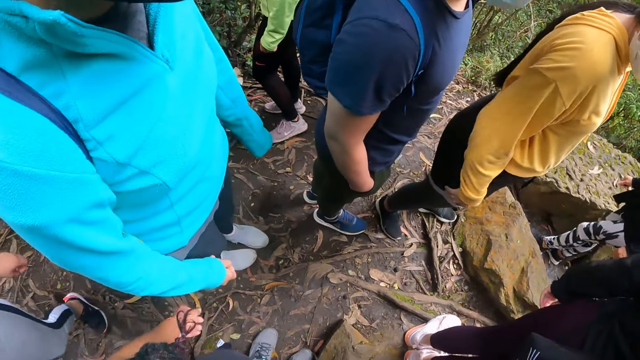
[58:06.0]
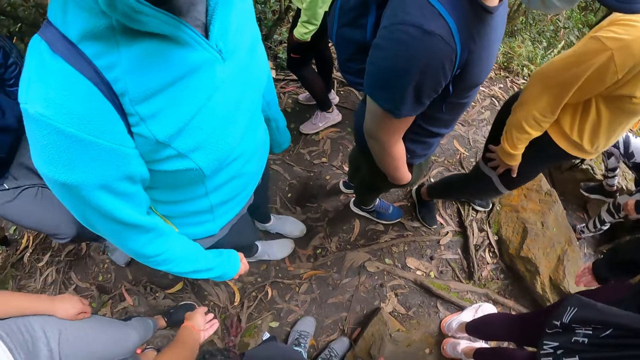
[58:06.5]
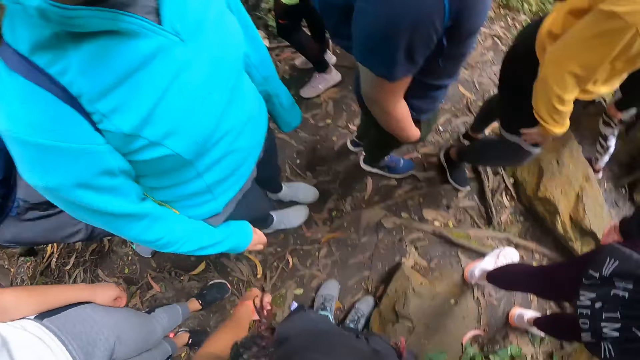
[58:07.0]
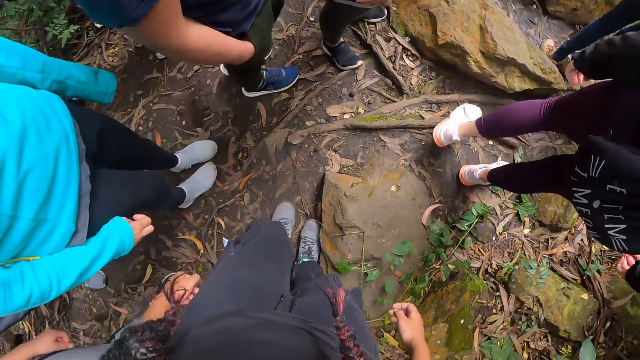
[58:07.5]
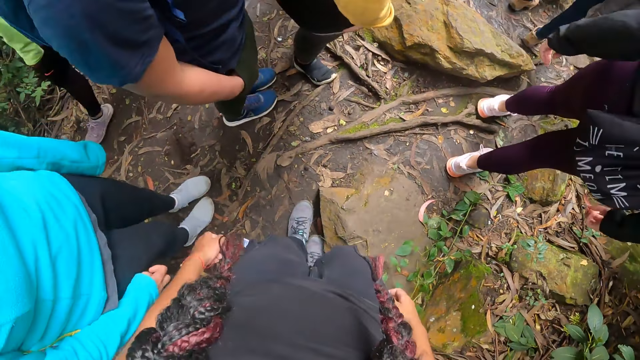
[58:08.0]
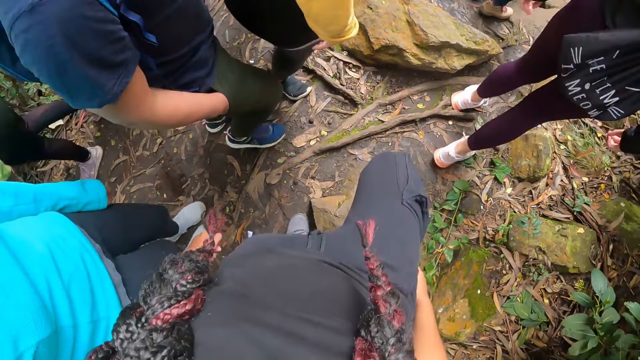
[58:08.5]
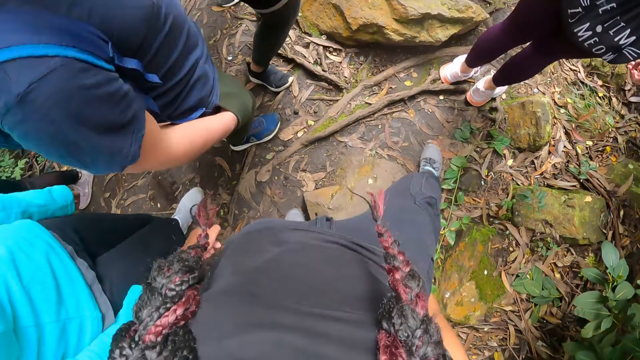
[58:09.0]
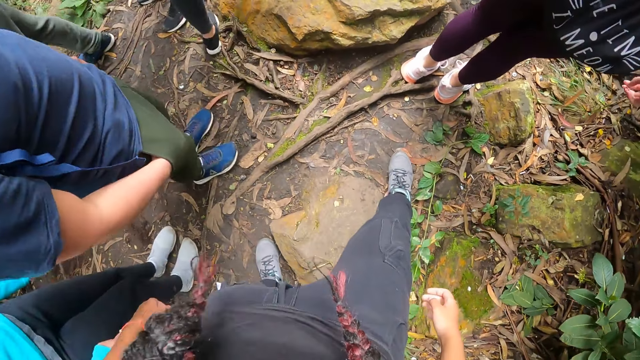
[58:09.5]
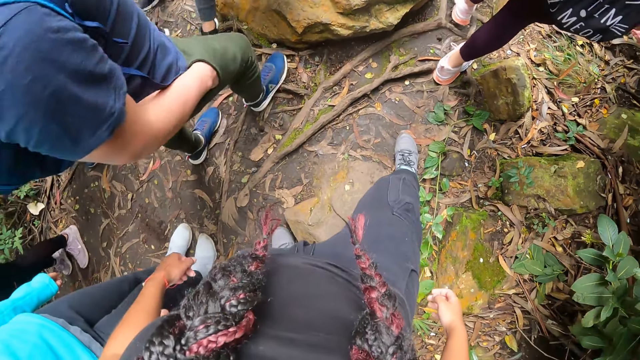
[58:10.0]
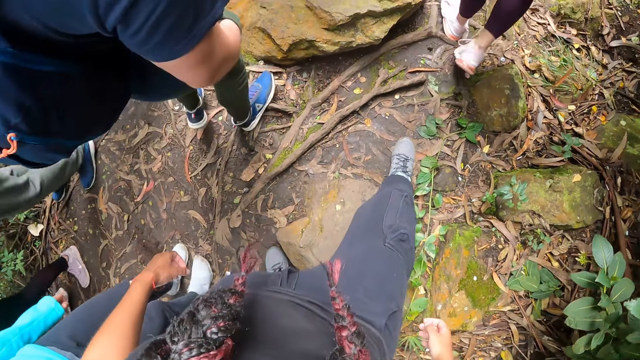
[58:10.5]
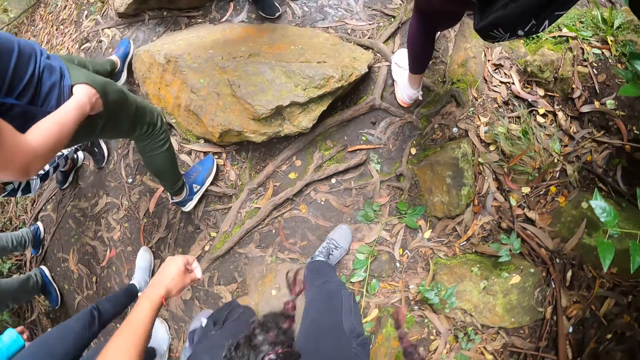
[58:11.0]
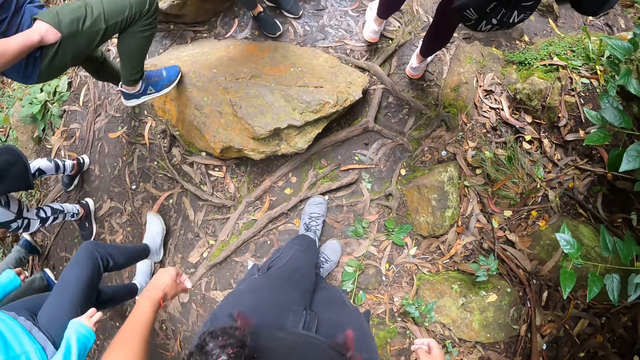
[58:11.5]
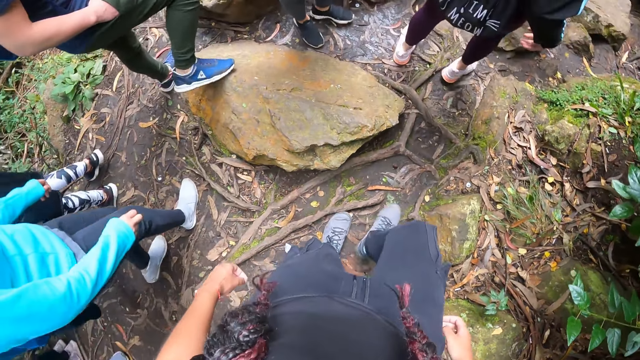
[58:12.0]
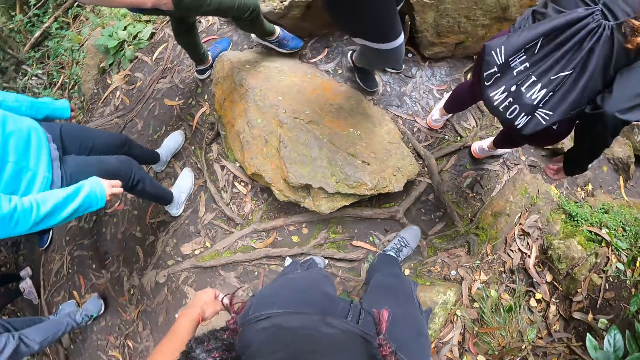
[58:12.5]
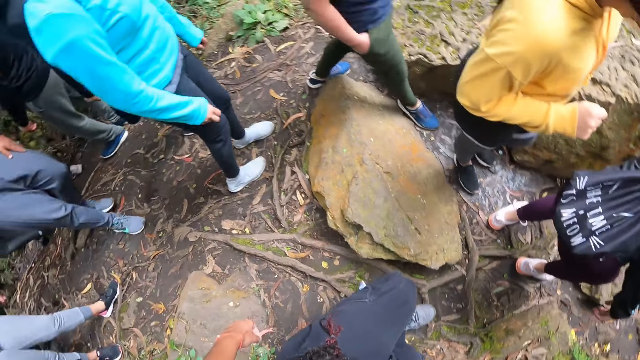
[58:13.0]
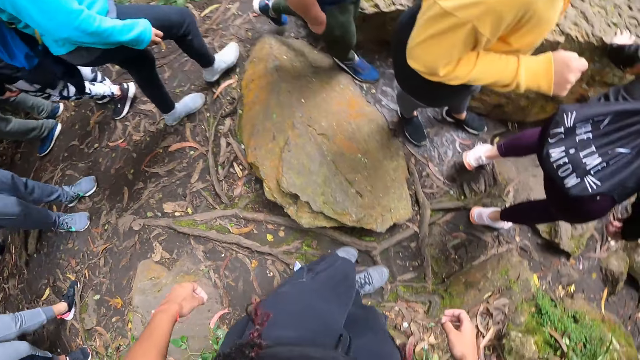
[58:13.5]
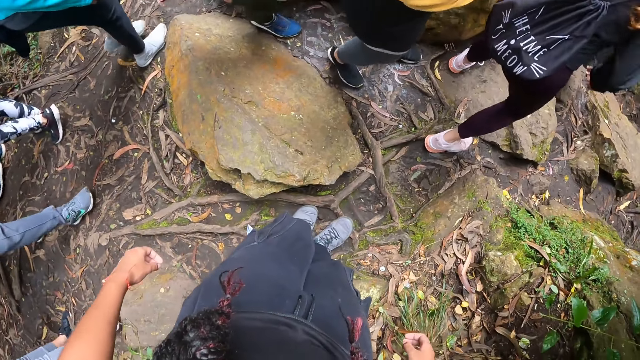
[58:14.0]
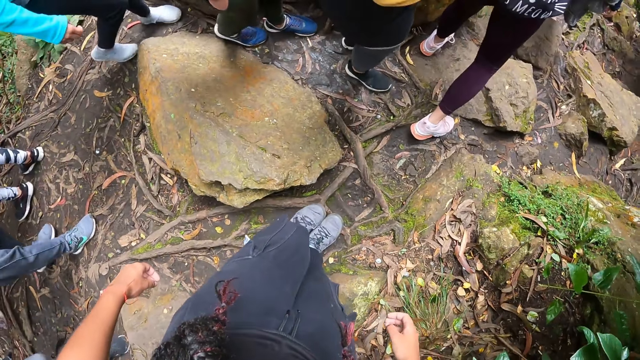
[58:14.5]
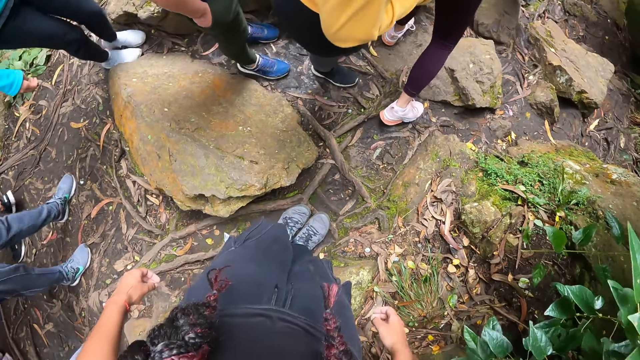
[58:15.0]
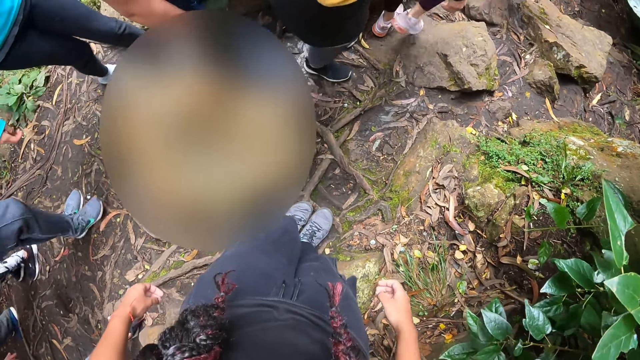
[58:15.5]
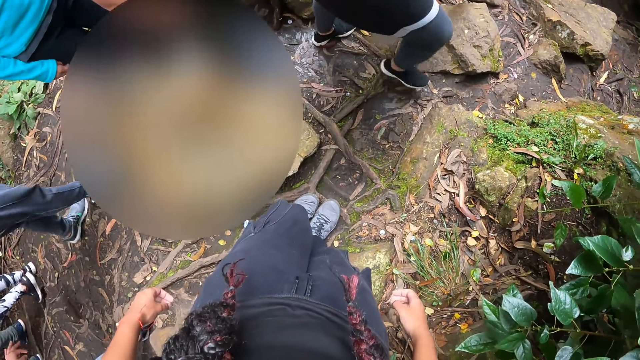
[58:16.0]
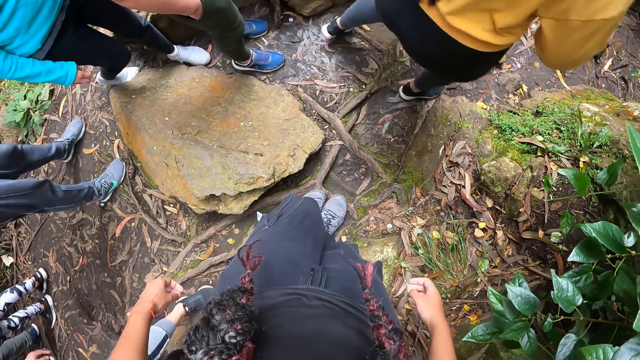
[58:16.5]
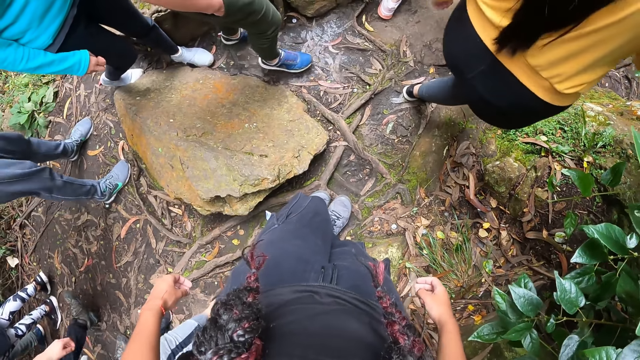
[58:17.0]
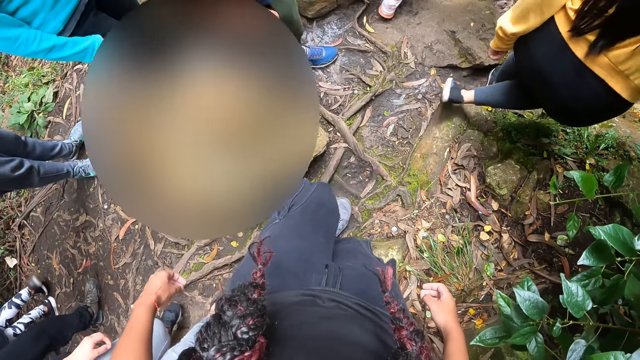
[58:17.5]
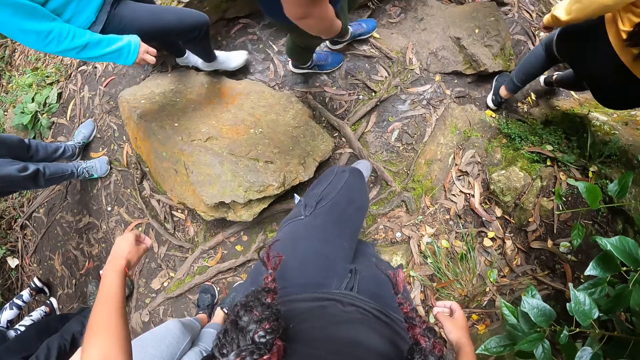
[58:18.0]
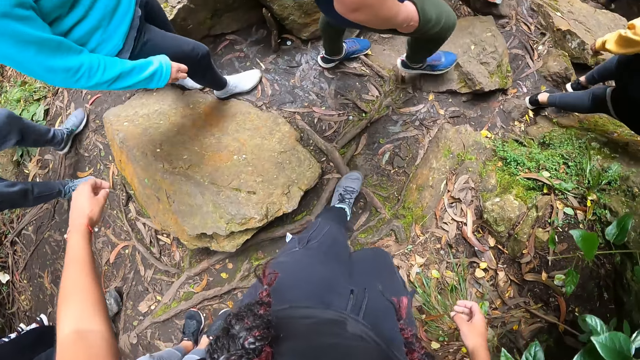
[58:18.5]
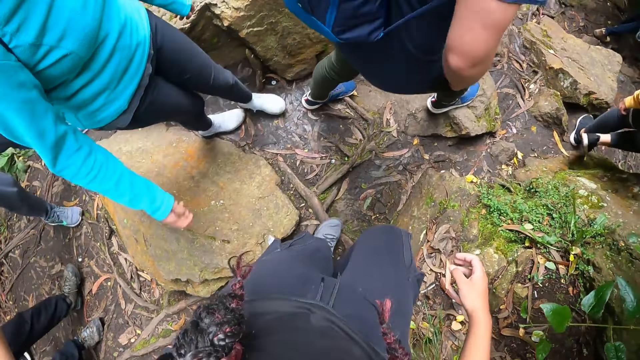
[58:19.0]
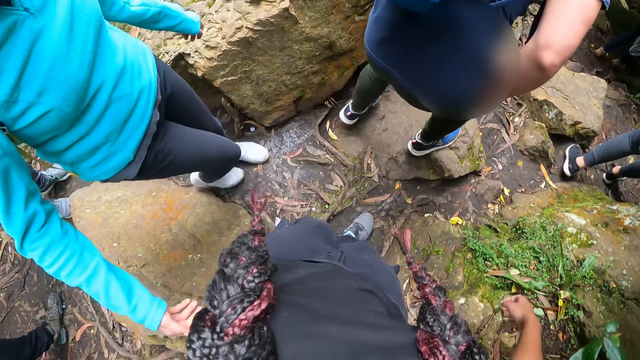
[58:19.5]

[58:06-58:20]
The camera wearer moves around. They stare around. They move around.

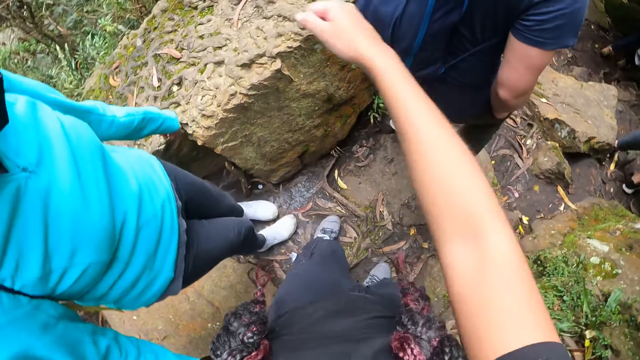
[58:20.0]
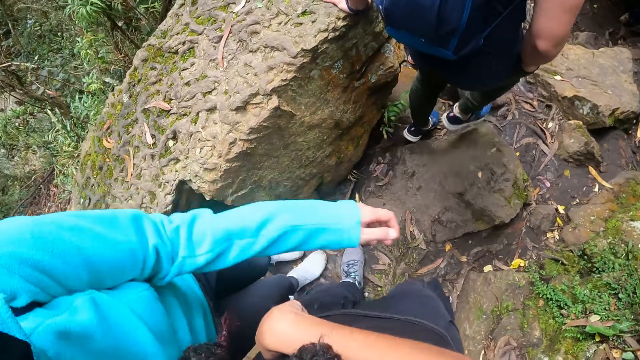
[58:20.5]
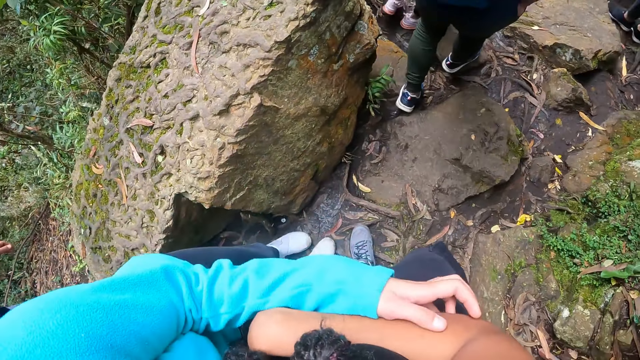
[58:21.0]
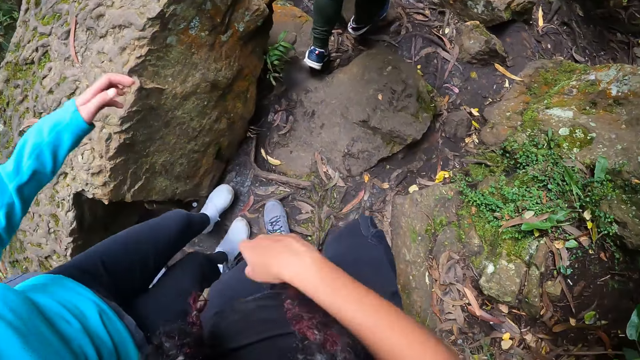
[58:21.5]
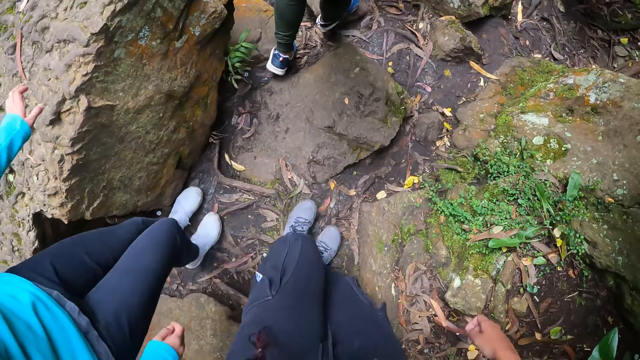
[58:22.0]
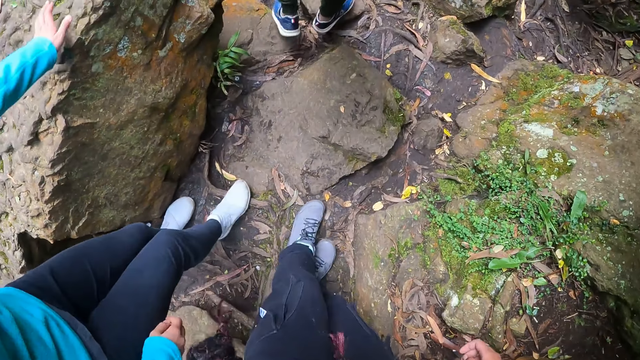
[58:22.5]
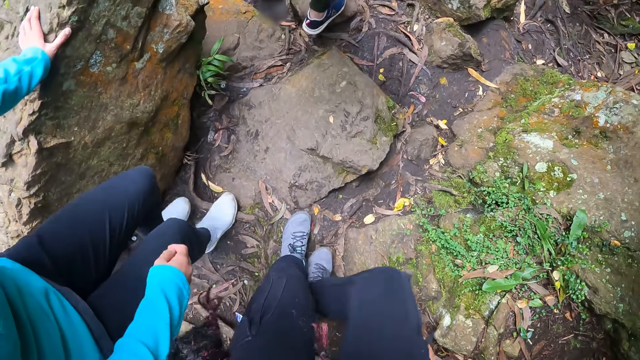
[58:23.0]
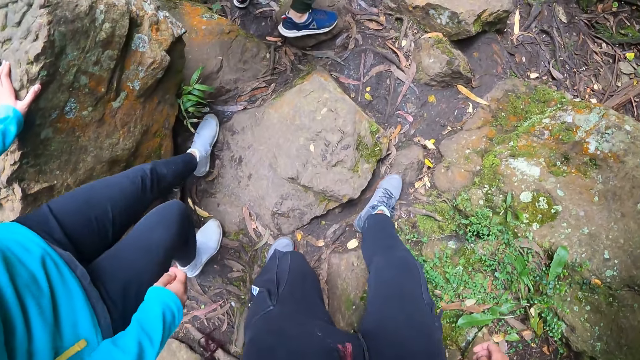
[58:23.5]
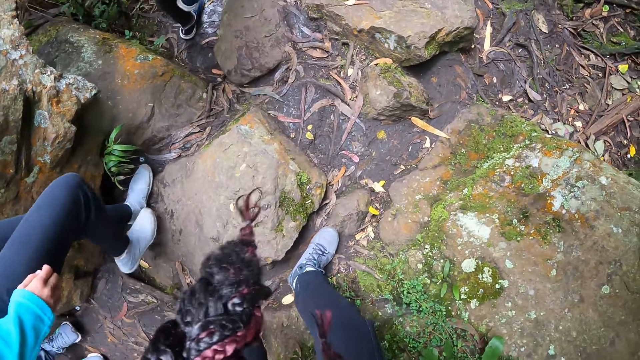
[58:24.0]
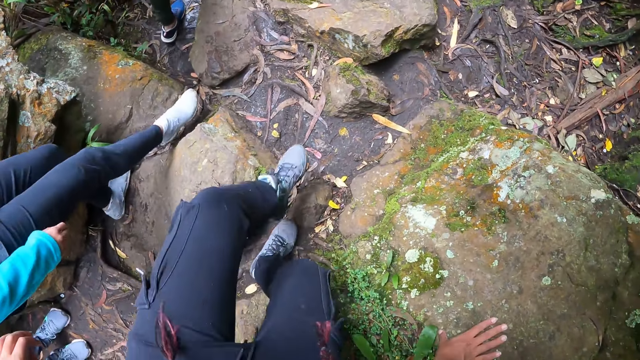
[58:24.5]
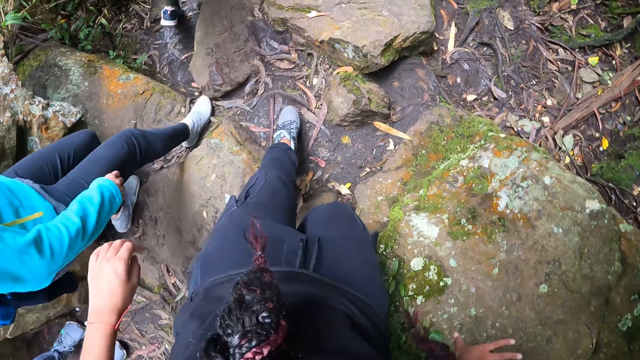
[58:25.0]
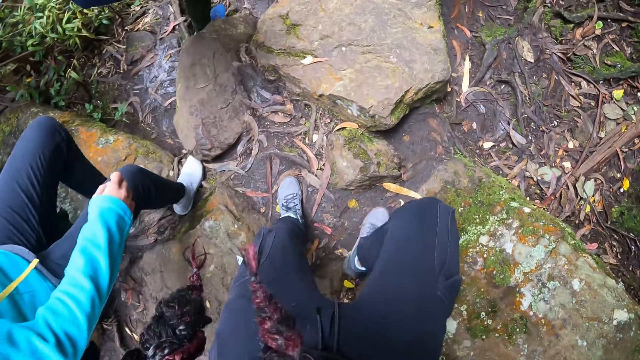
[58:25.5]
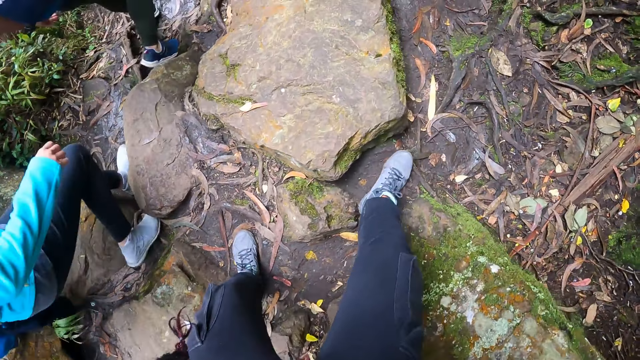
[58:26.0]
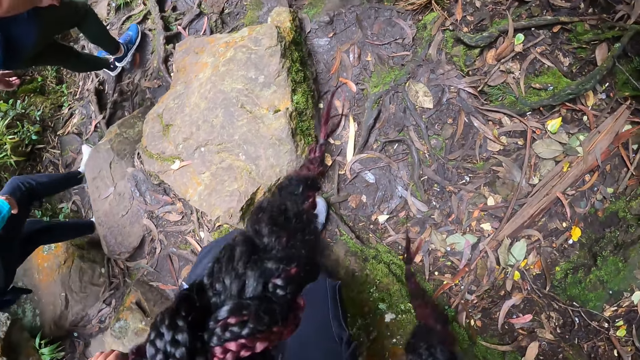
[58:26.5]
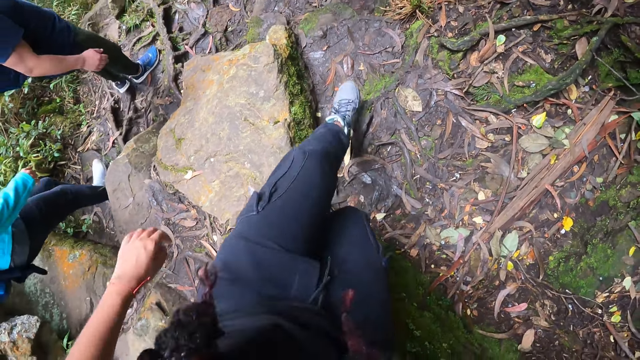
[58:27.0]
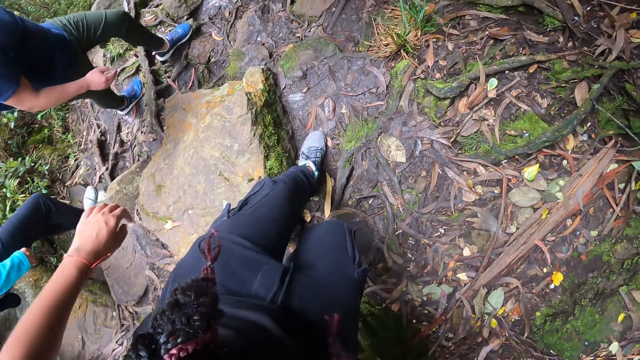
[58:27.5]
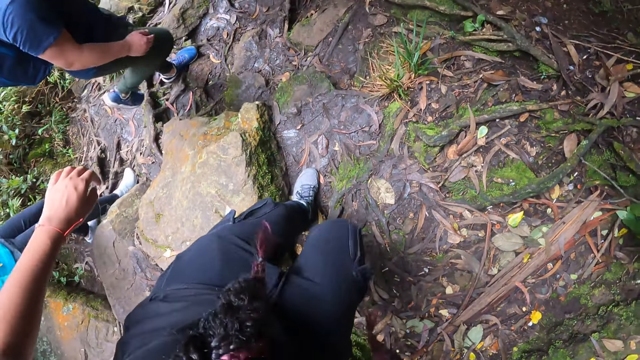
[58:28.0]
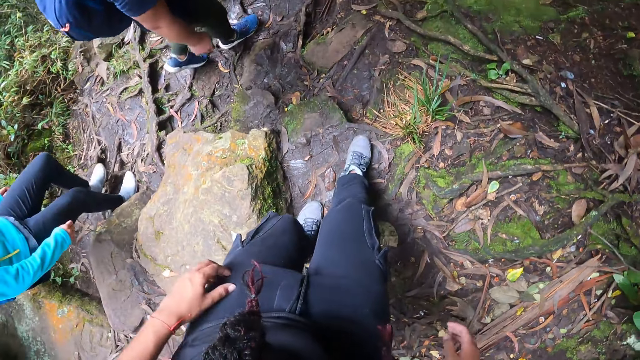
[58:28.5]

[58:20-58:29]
The camera wearer hugs a woman with both hands. She walks around. She places her right hand on a rock.
